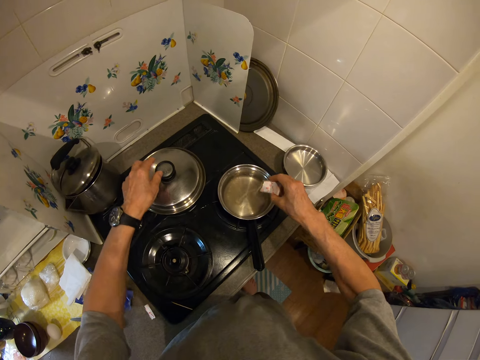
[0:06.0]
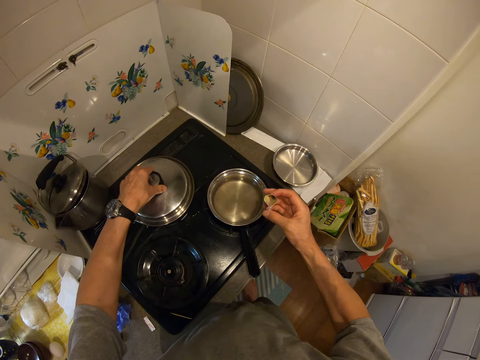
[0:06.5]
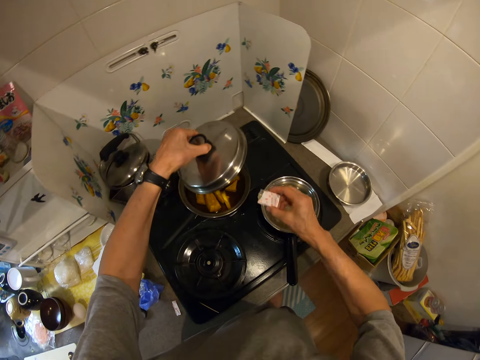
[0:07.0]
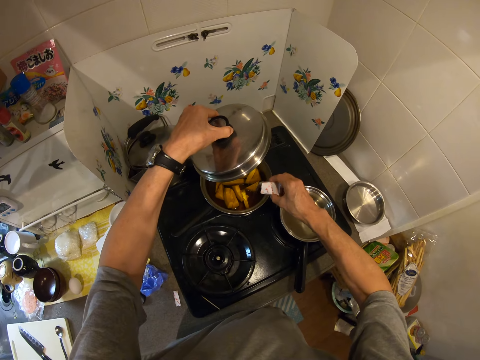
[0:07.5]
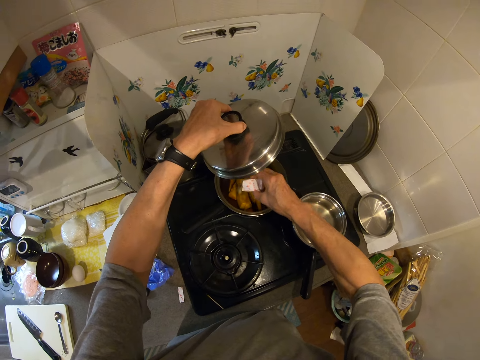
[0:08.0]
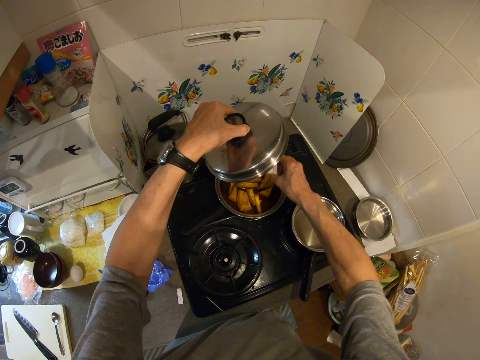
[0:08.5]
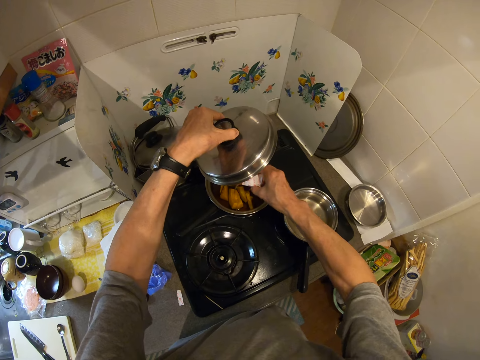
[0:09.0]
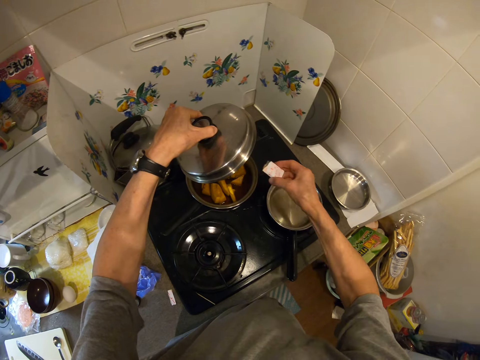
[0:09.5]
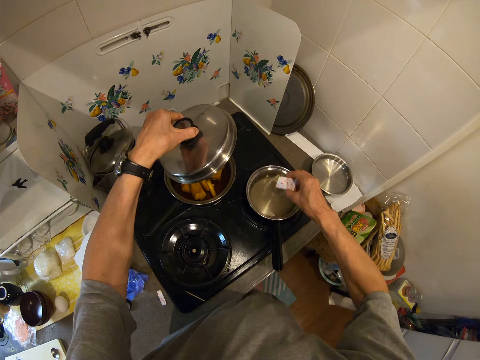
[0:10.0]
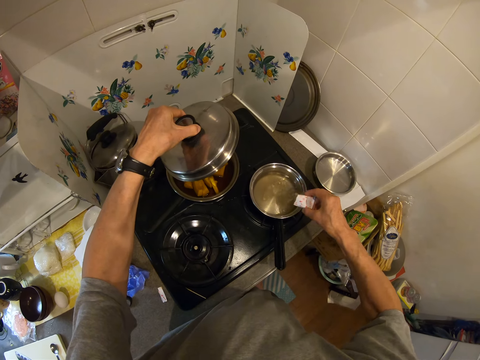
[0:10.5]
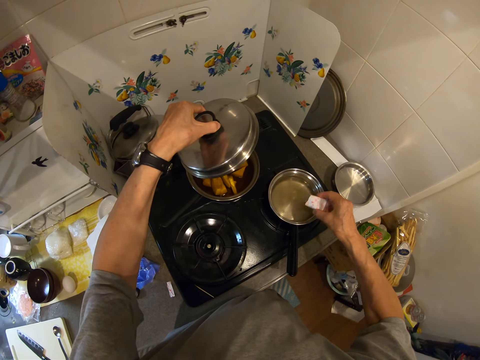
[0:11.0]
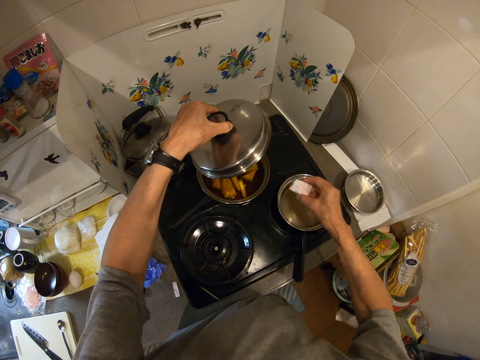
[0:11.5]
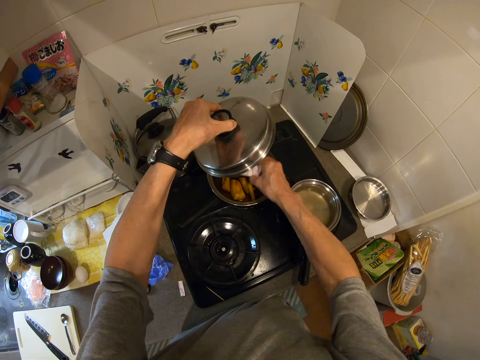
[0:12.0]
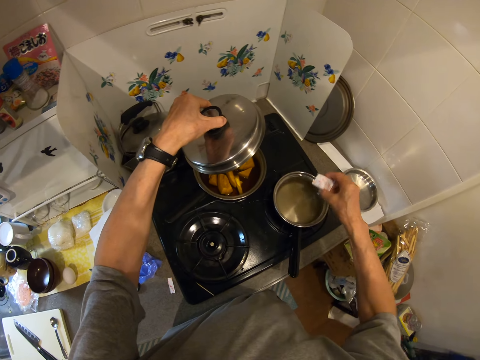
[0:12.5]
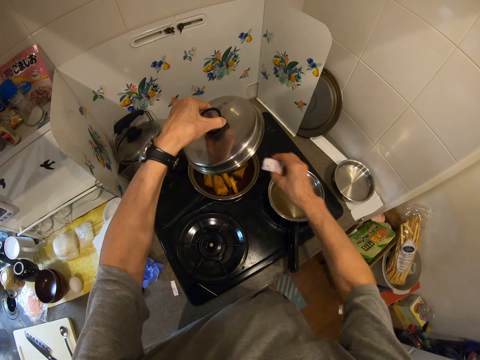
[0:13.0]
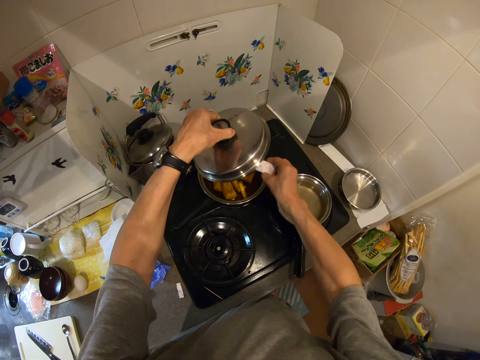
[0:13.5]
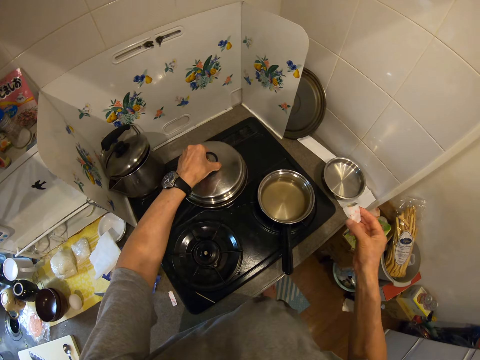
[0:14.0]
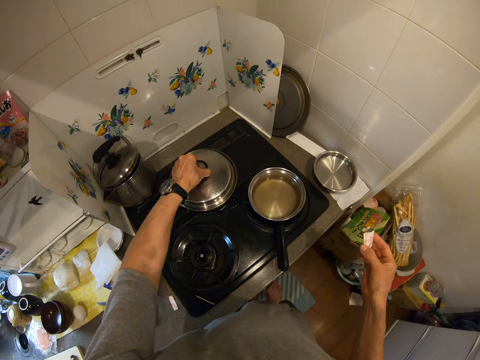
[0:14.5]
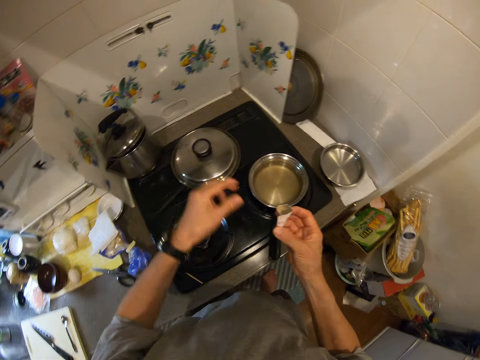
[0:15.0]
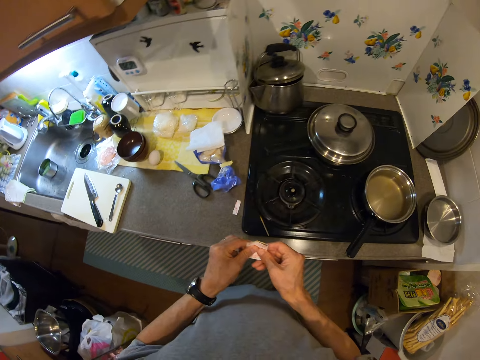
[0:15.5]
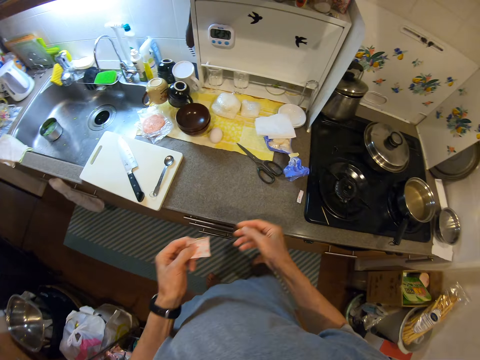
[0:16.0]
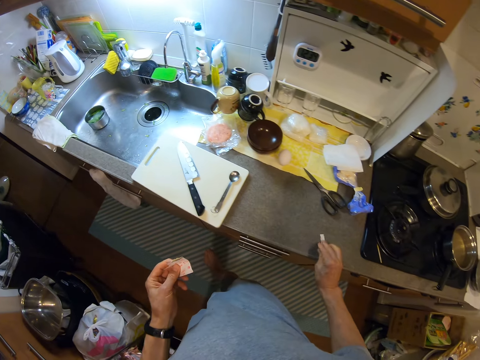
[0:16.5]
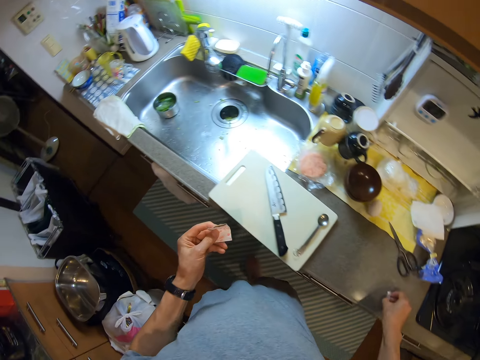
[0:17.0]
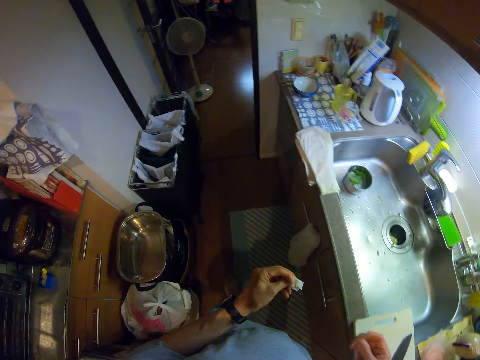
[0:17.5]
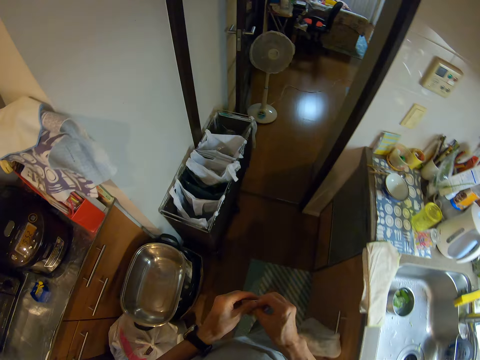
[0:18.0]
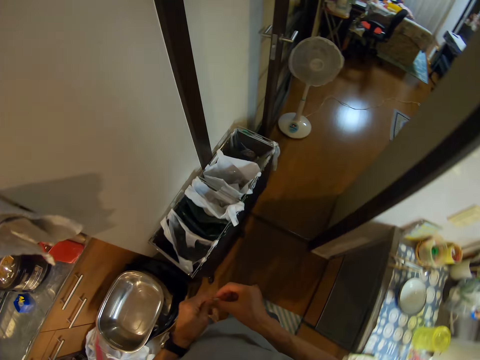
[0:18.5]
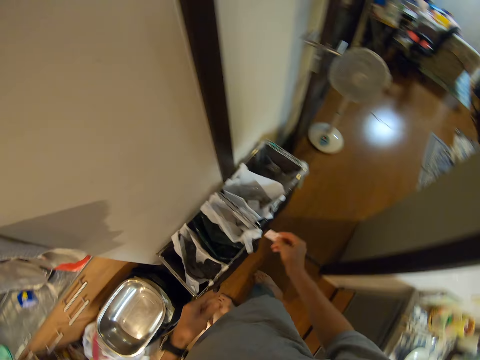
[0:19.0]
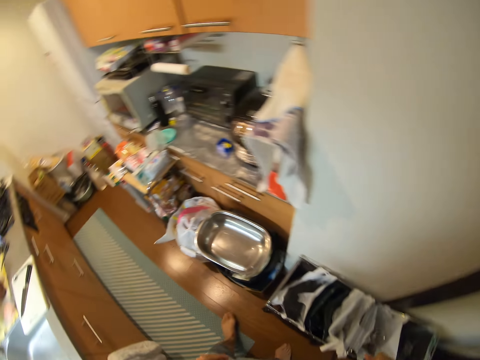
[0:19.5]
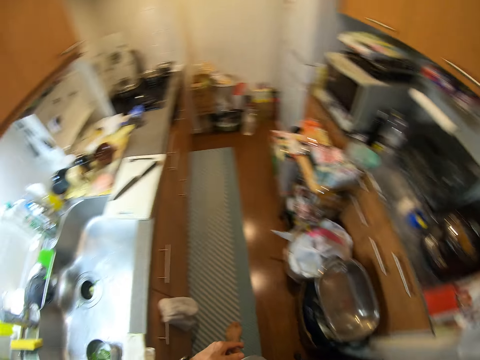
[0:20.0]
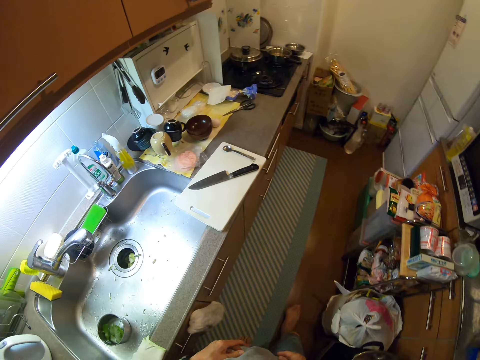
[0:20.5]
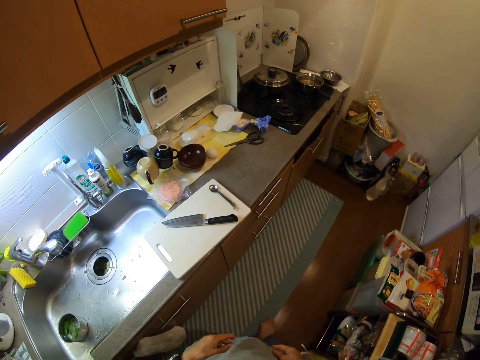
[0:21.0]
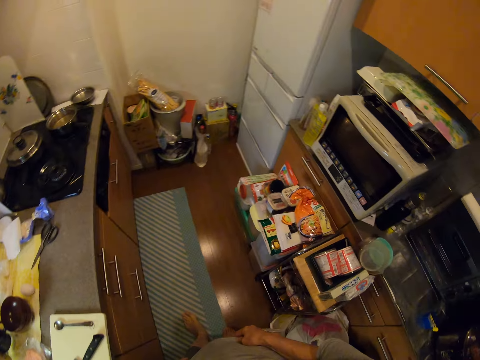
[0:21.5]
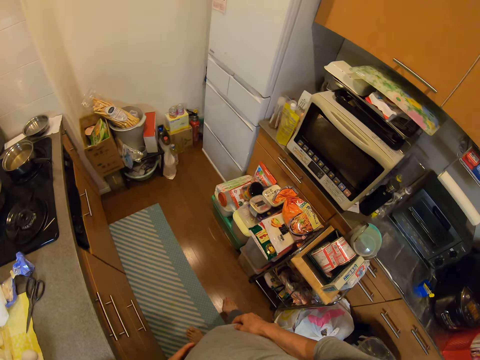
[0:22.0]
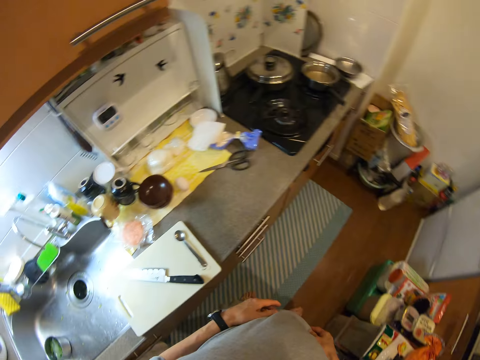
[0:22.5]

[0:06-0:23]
The camera wearer opens the lid of another pan. He pours the sauce into the second pan. He pours the sauce into the first pan. He pours the sauce into the second pan again. He pours the sauce into the first pan again. He pours the sauce into the second pan again. He covers the second pan with its lid. He squeezes the sachet in his hand, picks part of the sachet from the slab and squeezes the sachet together in his hand. He folds the sachet. He walks around the room. He puts the sachet into the dustbin. He walks around the room.

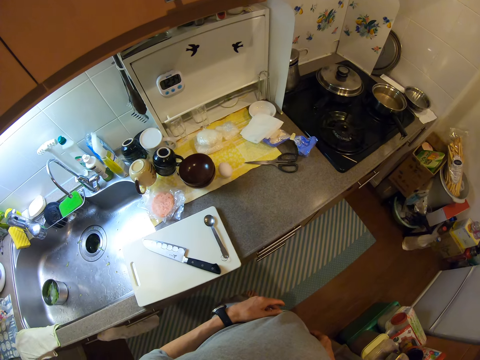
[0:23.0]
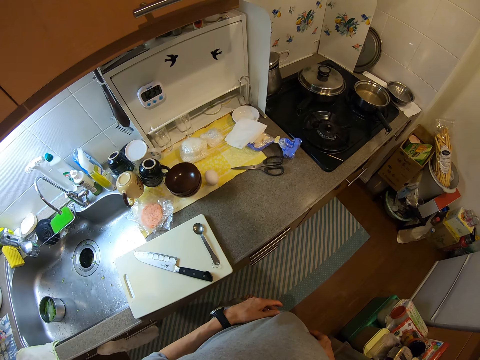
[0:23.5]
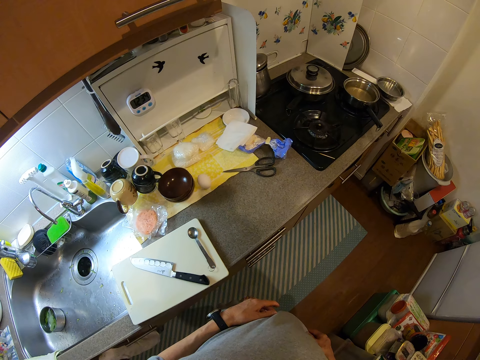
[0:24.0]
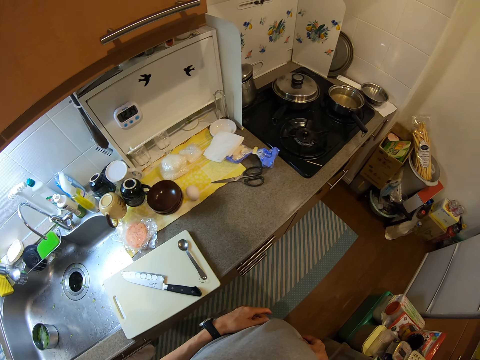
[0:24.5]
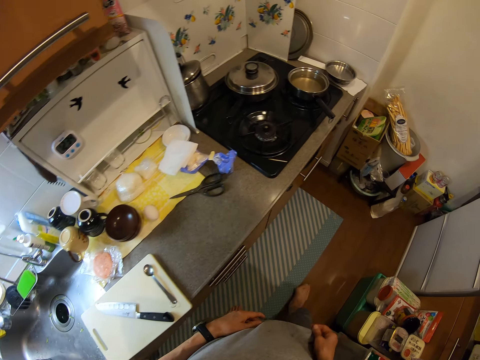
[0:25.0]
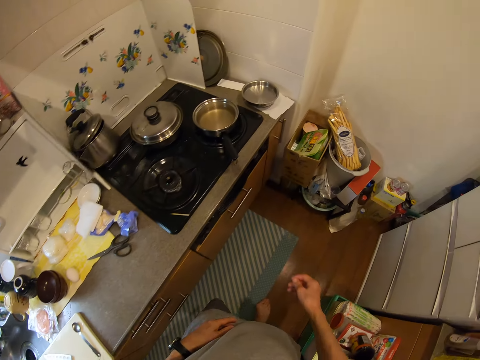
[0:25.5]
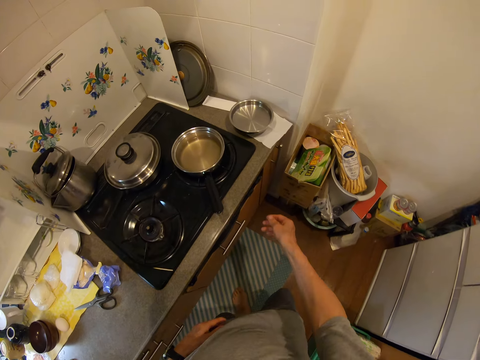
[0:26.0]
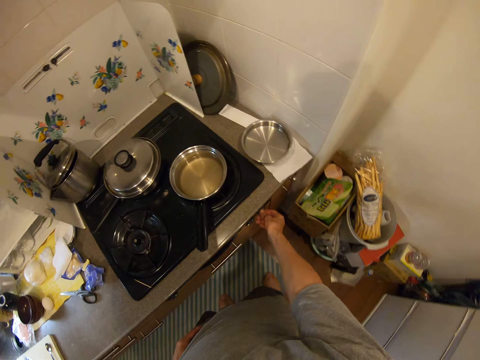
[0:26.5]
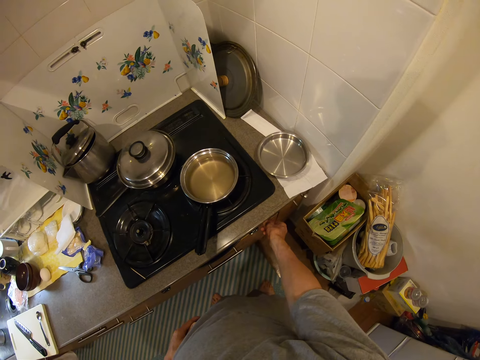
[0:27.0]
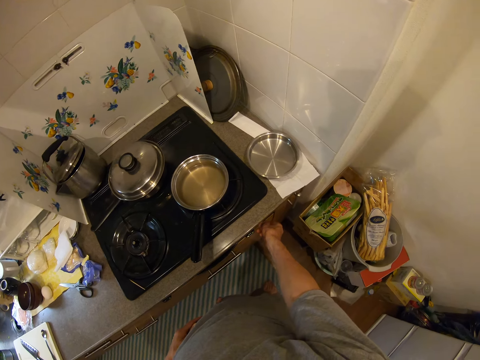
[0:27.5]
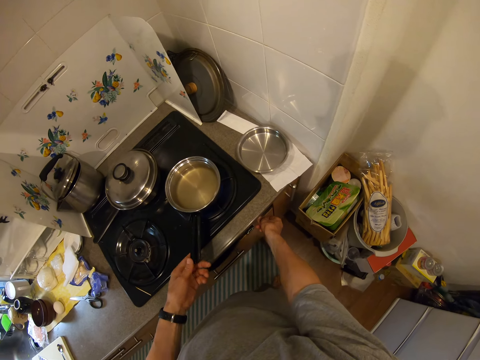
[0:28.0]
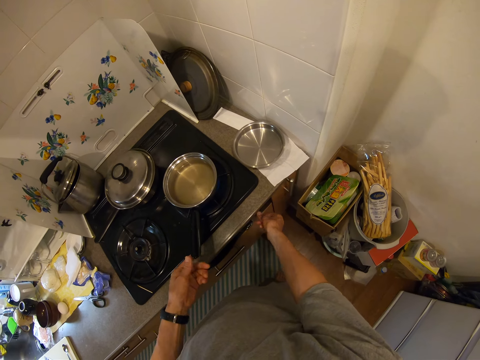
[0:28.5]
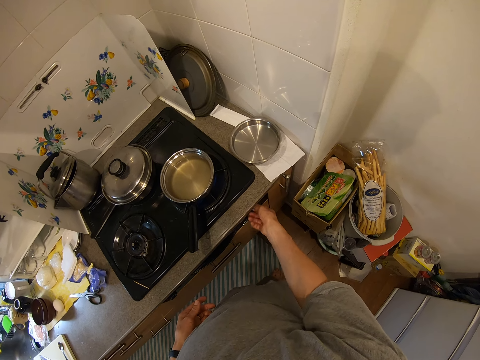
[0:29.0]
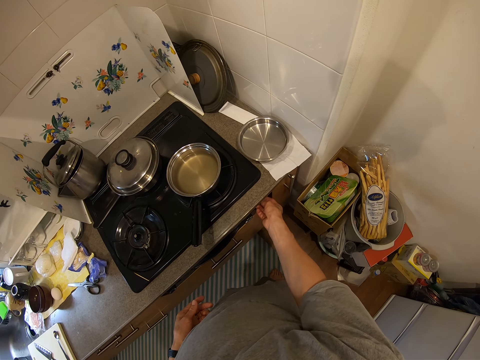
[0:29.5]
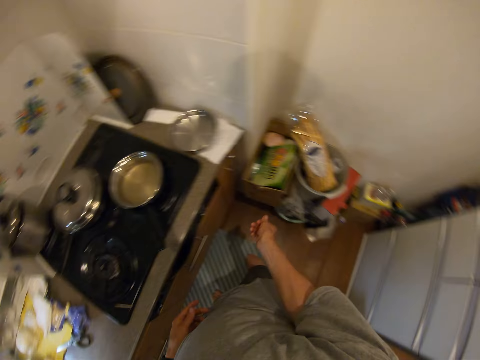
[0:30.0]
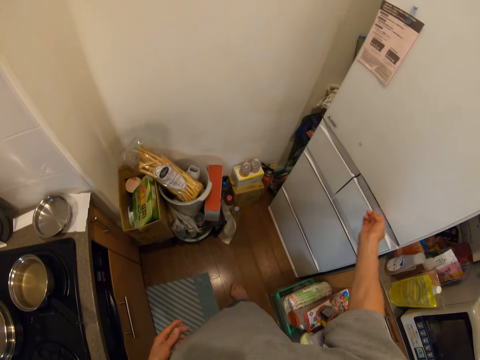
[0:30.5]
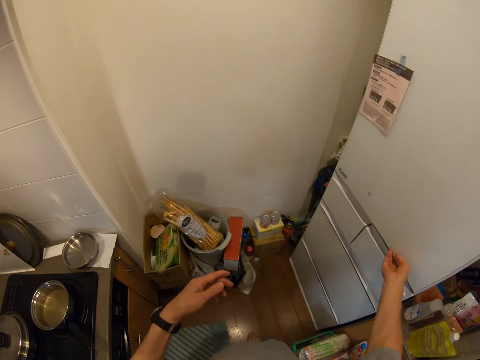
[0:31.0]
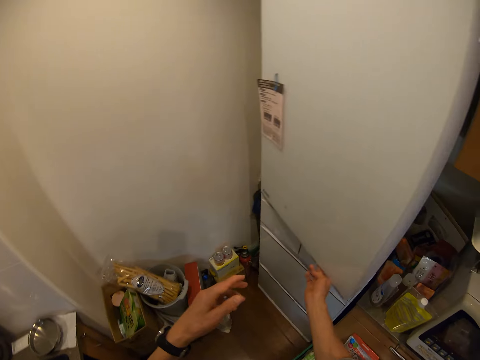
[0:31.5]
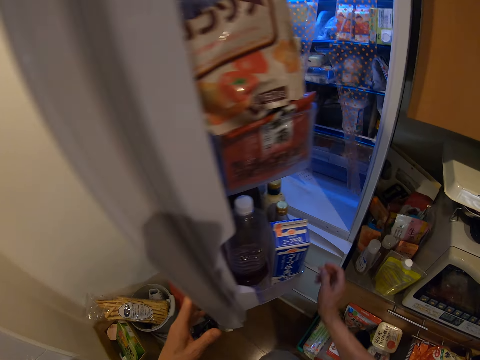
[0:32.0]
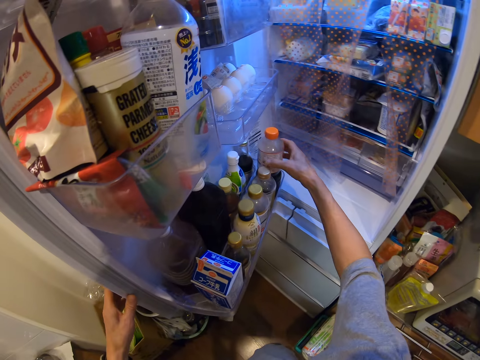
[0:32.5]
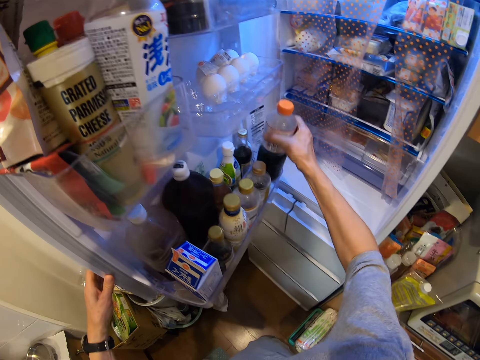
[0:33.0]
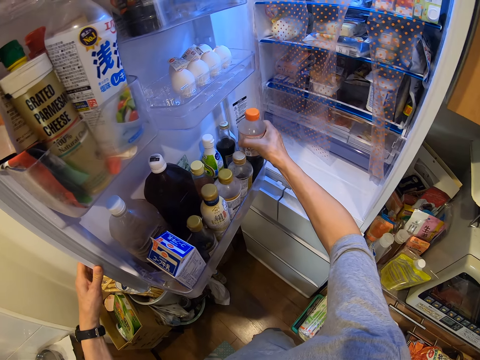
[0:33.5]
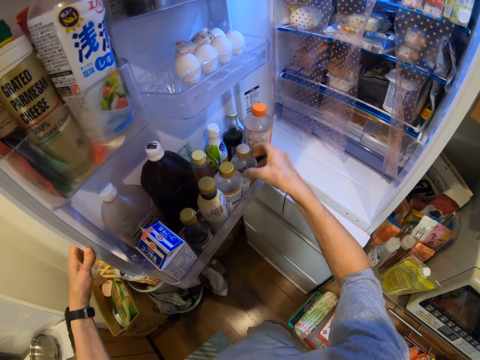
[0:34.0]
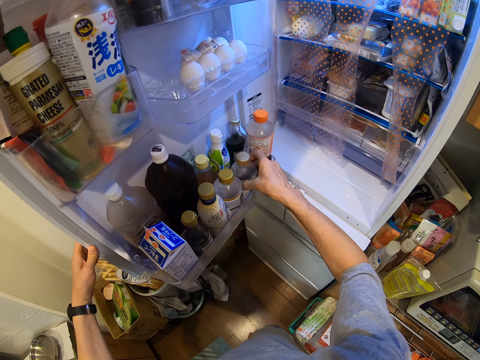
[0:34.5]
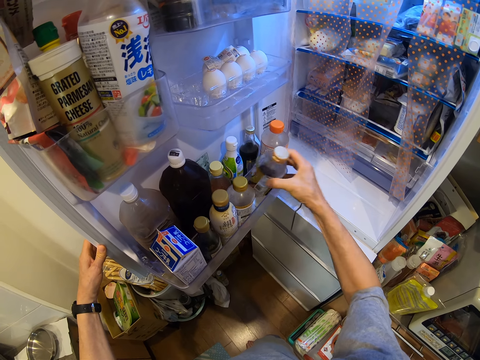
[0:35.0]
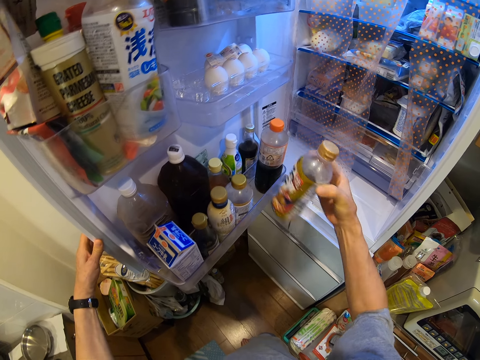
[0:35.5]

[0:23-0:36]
The camera wearer stands in a room. They move around the room. They hold the drawer. They start the cooker. They touch the handle of the pan. They hold the cooking pot. They regulate the cooker heat. They open the refrigerator door. They pick a bottle from the refrigerator. They put the bottle back in the refrigerator. They attempt to pick something. They pick a bottle of salad from the refrigerator. They close the refrigerator door.
